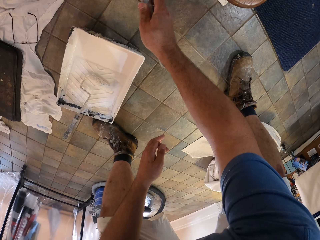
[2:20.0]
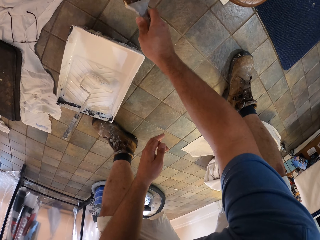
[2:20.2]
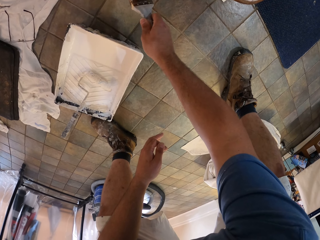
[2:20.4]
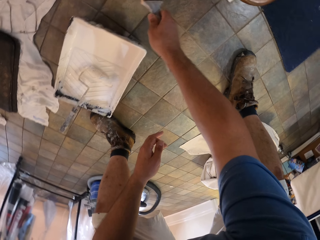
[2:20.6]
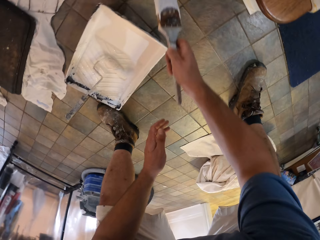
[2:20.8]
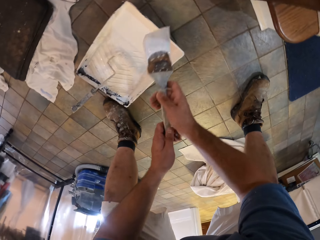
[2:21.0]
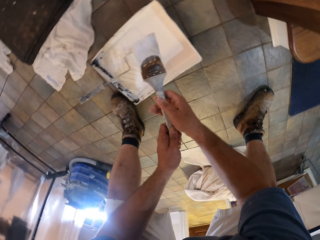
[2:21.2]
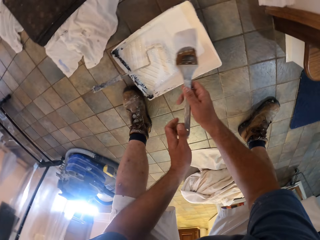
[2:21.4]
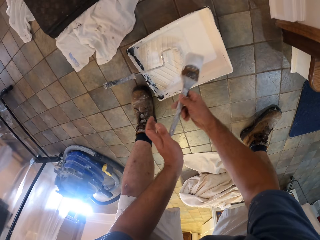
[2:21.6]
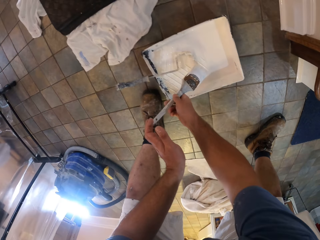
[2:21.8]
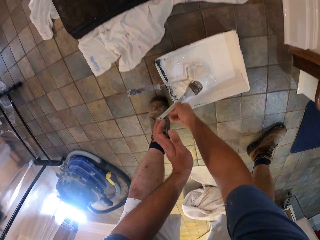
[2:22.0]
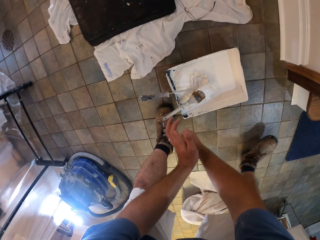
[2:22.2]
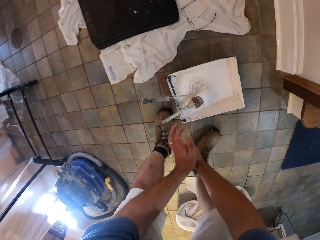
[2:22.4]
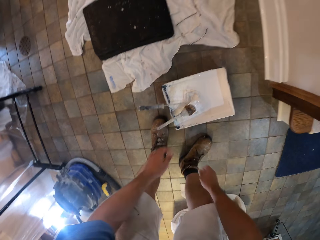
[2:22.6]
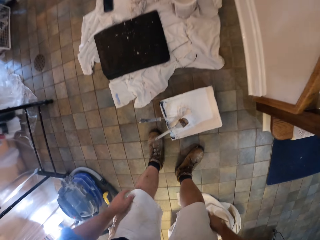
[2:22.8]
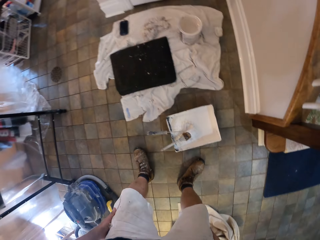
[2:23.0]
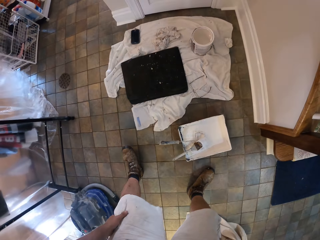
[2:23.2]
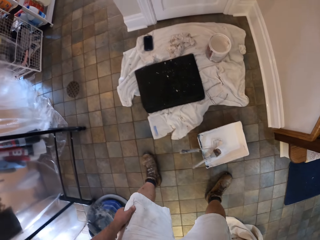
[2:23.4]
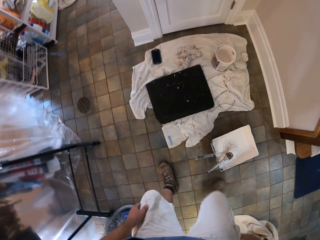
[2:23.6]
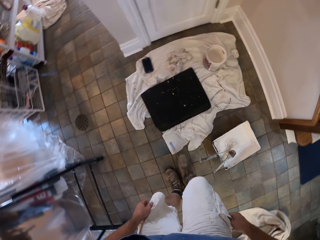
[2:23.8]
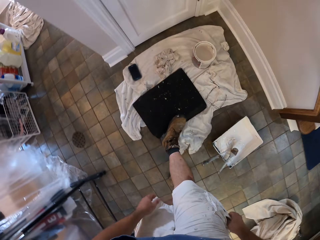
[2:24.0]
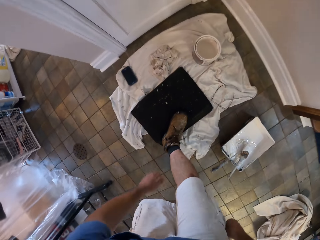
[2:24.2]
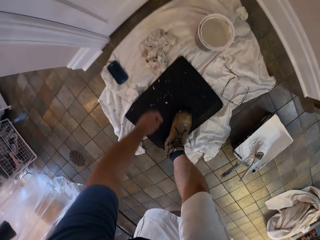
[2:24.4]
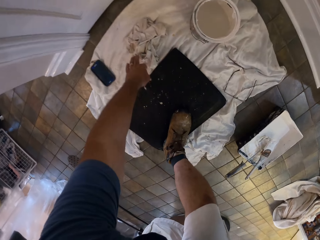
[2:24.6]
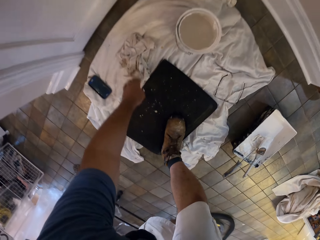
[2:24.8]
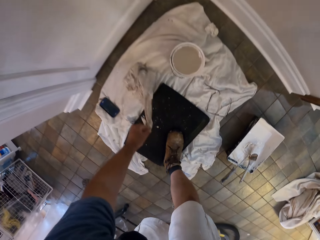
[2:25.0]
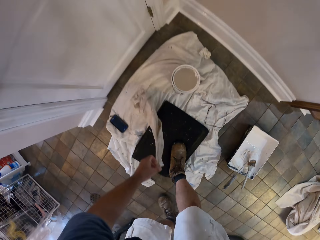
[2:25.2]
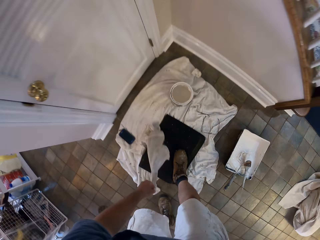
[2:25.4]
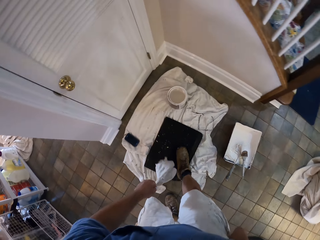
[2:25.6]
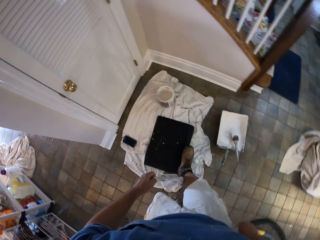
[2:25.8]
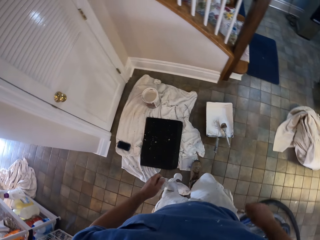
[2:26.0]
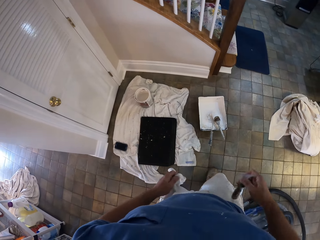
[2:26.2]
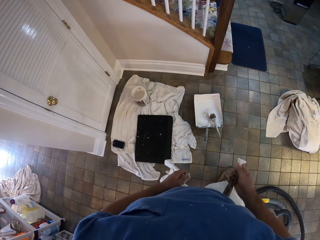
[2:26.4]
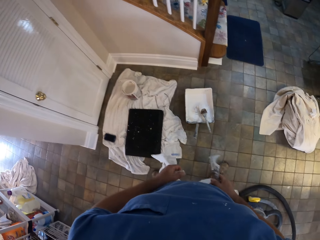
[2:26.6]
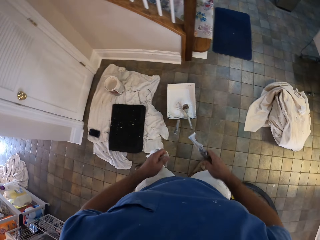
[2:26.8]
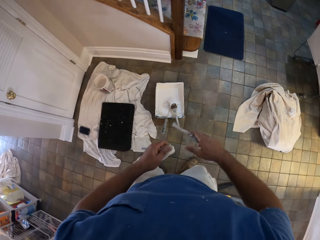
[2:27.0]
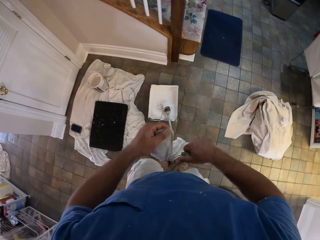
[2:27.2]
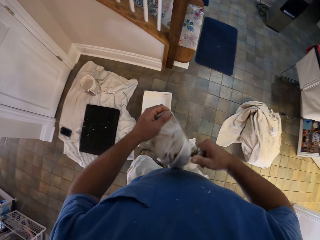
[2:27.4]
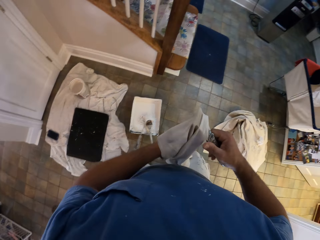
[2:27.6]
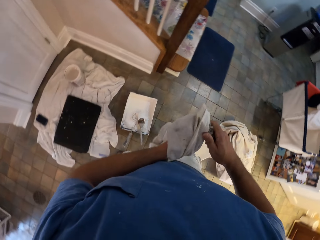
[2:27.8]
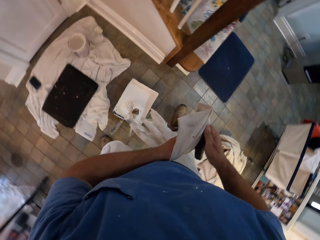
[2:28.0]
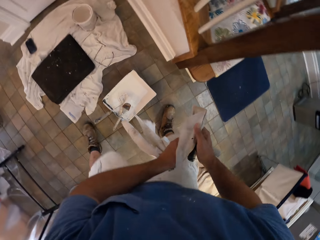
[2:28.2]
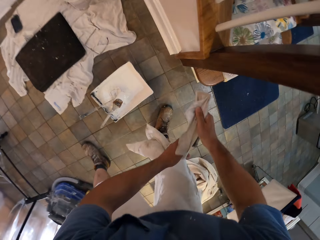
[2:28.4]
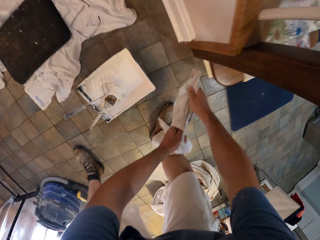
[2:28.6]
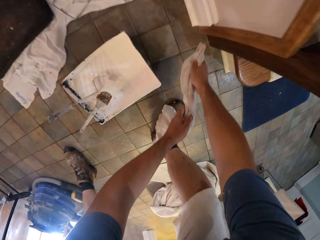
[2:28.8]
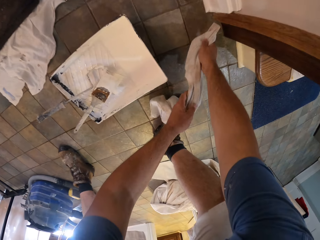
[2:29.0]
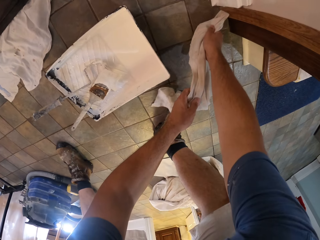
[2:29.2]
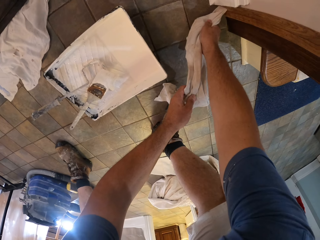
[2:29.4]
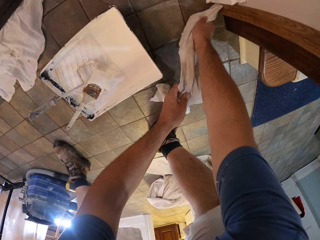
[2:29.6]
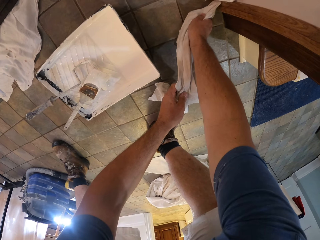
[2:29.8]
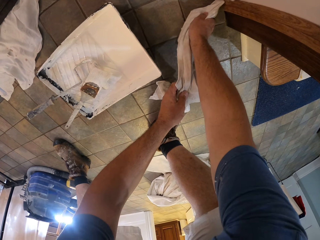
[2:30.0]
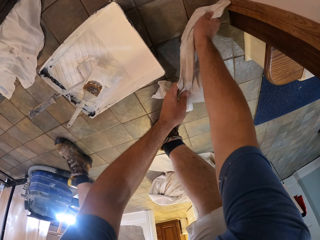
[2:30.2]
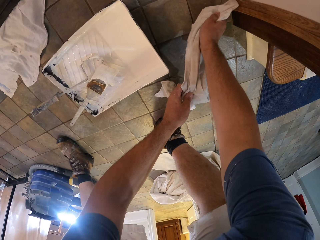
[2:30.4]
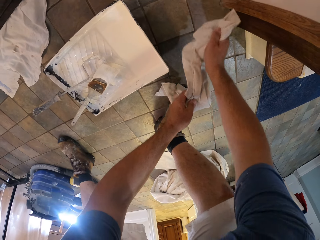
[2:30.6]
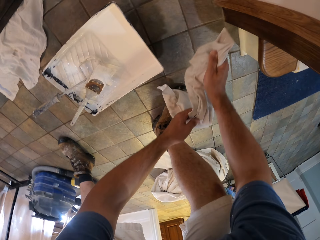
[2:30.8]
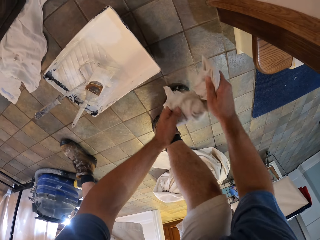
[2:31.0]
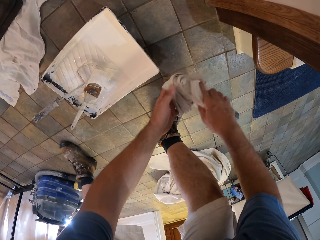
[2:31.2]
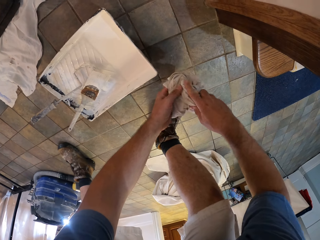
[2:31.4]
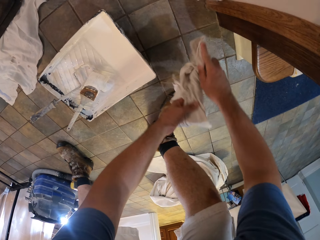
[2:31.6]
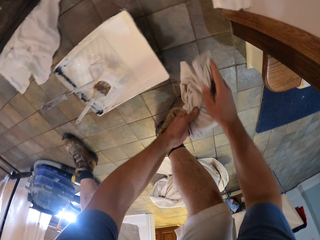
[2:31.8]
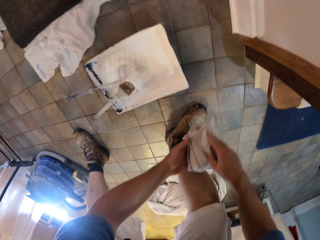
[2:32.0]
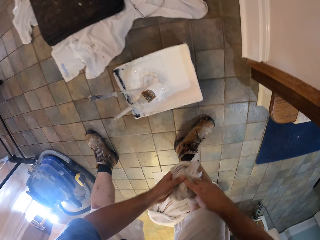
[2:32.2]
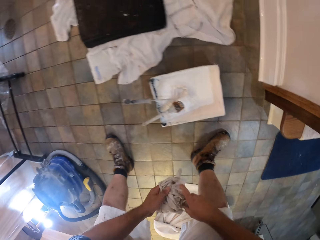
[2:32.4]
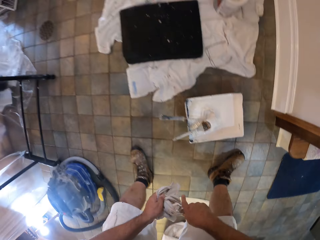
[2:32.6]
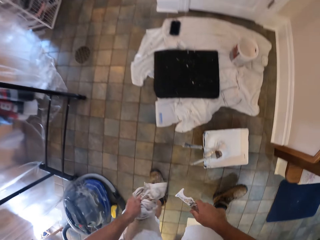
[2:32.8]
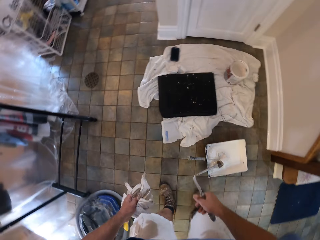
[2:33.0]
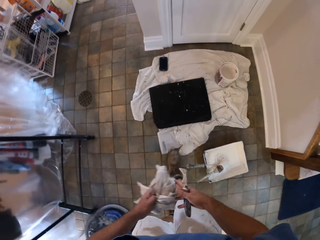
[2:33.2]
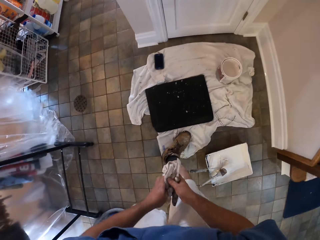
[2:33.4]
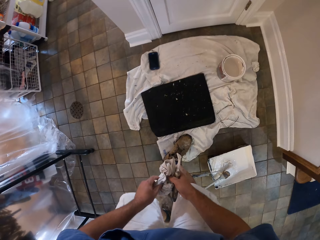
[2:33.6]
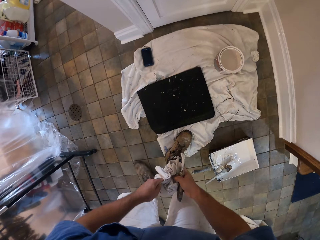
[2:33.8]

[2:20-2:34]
The camera wearer puts a paint brush in a bucket roller. He walks around the room. He picks a piece of cloth or rag from the floor. He takes a putty knife out of his cargo shorts pocket. He wraps the rag around the putty knife. He folds the piece of cloth on a hand. He wipes the edge of the wall with the putty knife under the rag. He wipes the putty knife under the rag with the rag. He folds the piece of cloth on a hand. He unwraps the putty knife.

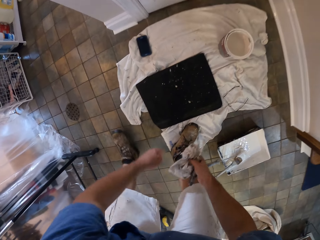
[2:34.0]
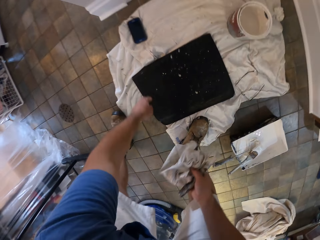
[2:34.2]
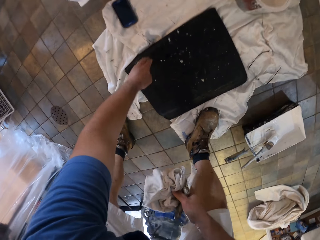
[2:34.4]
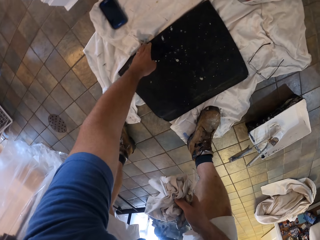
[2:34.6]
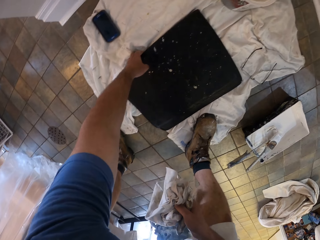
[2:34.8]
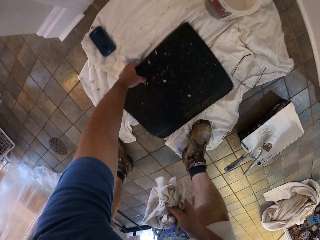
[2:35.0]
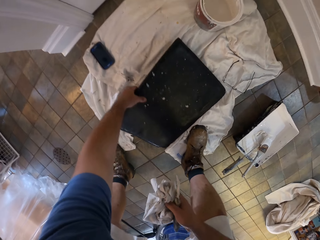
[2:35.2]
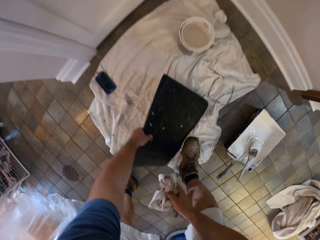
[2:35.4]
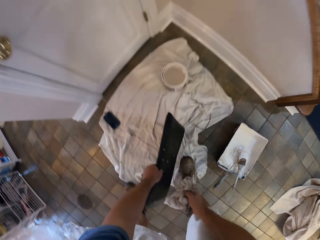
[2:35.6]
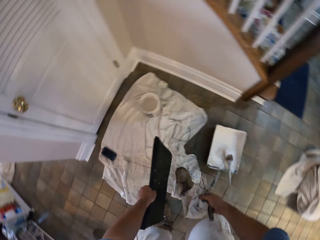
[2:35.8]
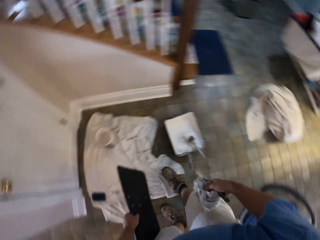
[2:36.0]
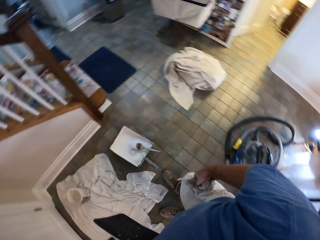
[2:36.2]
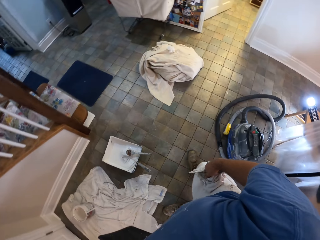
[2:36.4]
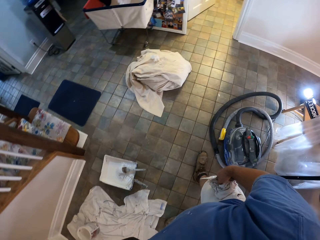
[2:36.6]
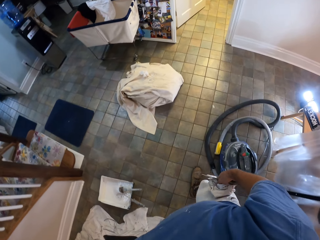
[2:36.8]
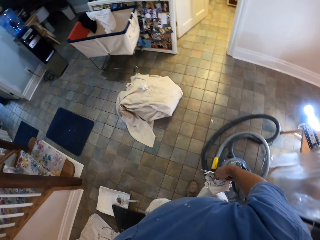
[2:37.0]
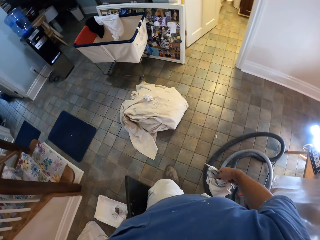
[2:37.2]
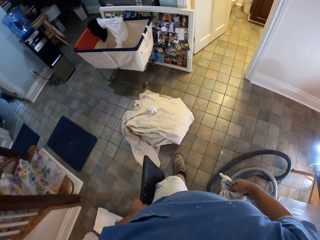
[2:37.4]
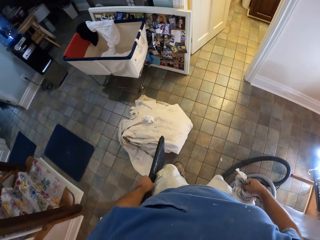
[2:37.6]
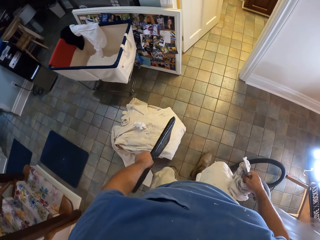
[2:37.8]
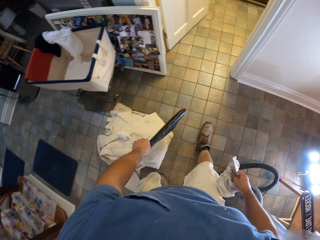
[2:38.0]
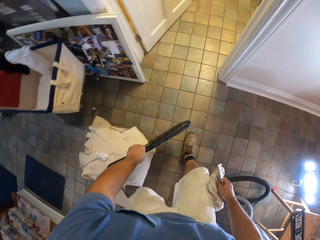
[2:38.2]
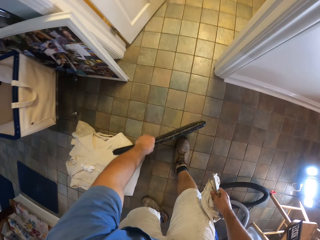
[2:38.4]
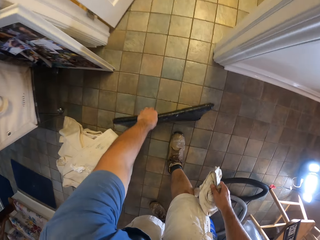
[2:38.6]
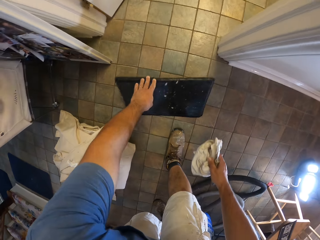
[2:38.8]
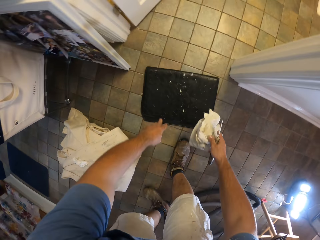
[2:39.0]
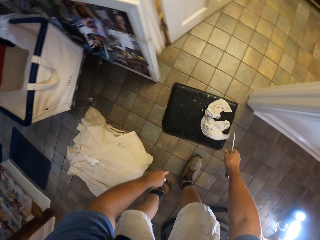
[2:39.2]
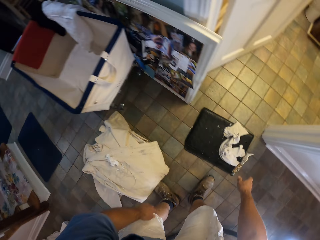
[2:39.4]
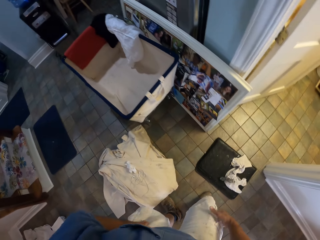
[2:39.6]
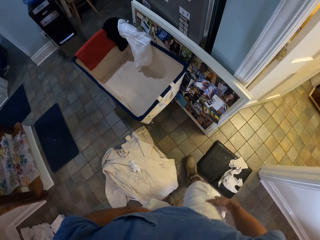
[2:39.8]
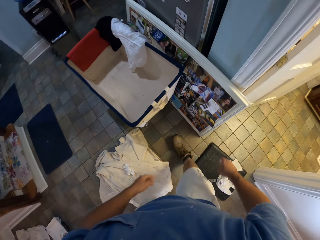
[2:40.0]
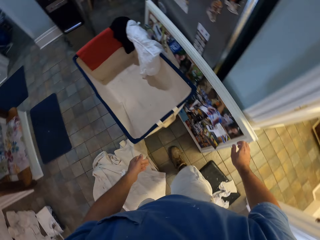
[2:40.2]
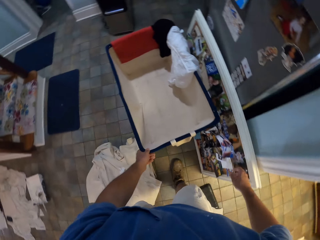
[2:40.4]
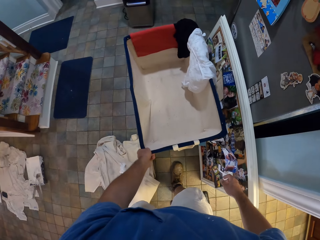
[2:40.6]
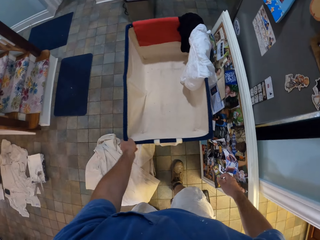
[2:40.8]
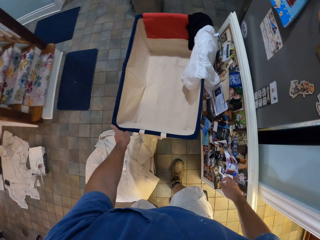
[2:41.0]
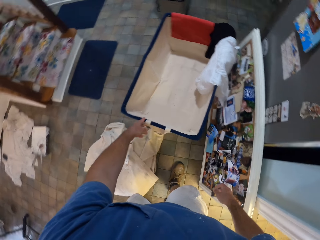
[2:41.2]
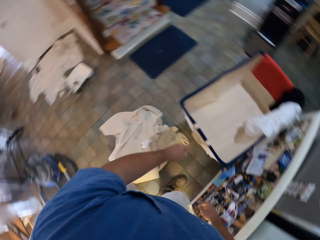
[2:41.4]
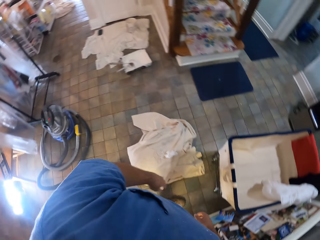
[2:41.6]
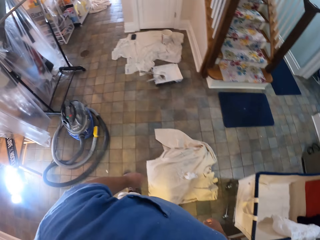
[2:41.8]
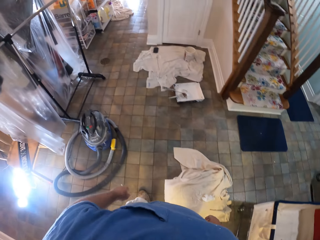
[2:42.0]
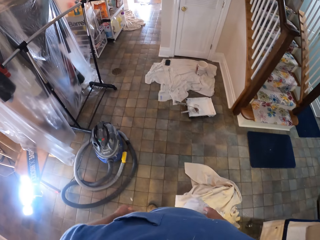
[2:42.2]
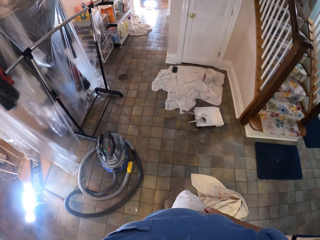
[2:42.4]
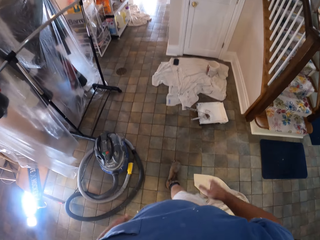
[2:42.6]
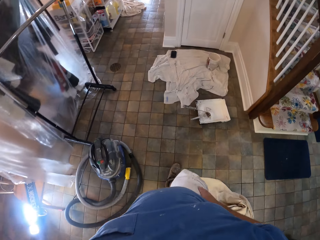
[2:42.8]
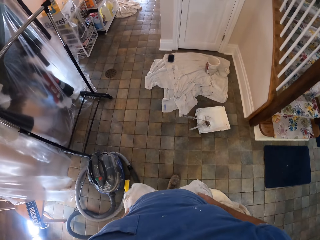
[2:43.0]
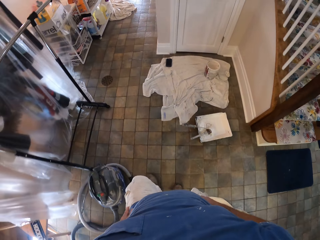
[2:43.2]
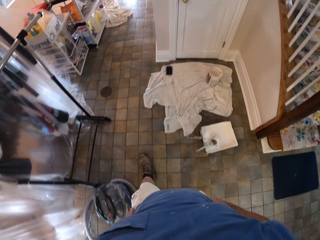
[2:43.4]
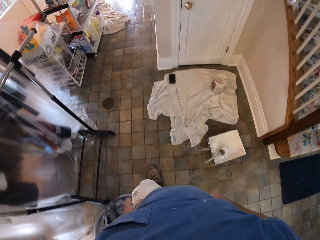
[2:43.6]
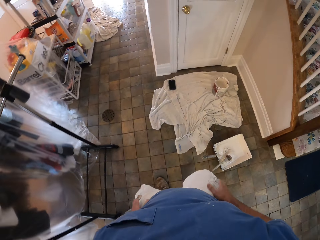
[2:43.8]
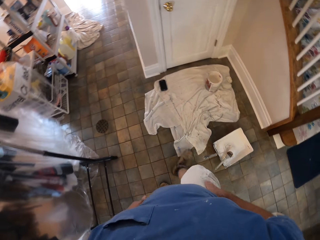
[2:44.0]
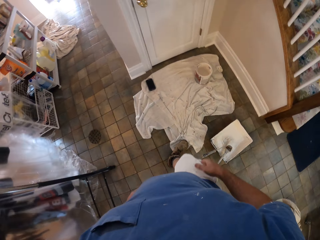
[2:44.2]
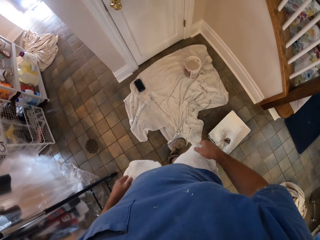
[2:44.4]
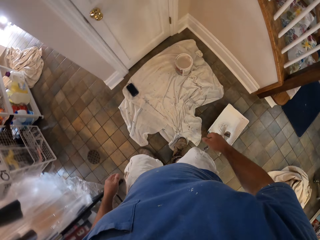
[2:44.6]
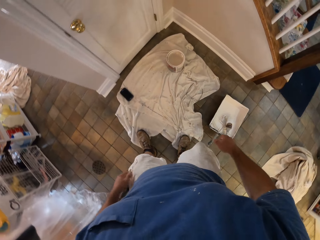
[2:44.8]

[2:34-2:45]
The camera wearer picks up a mat from the floor. He carries a black board. He walks around a room. He puts down the mat on the floor. He puts down a piece of cloth on the mat. He puts down a knife on the mat. He walks towards a storage bag and holds the storage bag with a hand. He moves a trolley. He looks around the room. He beats his laps. He walks towards a door.
